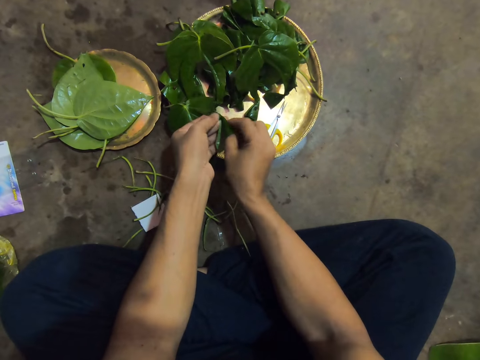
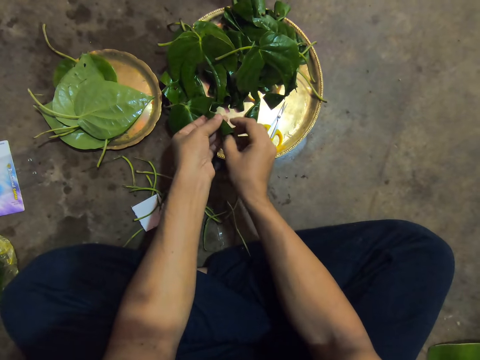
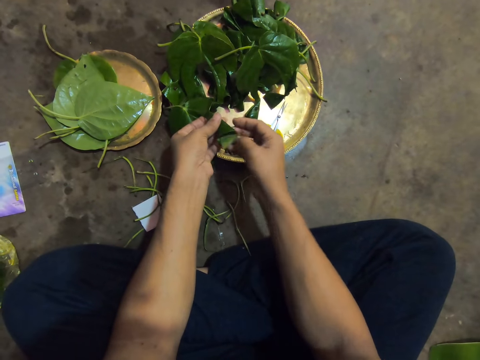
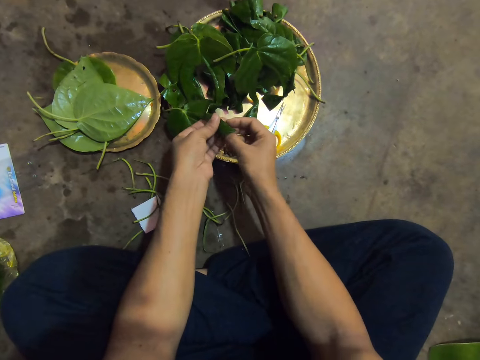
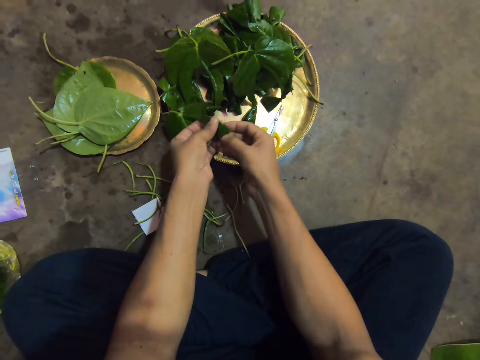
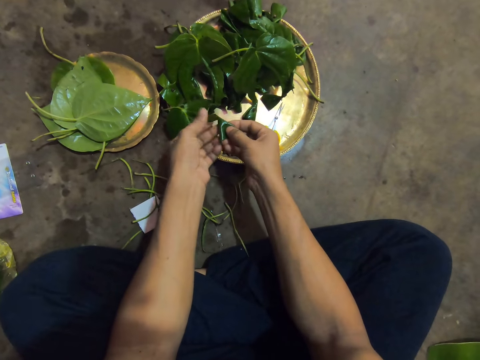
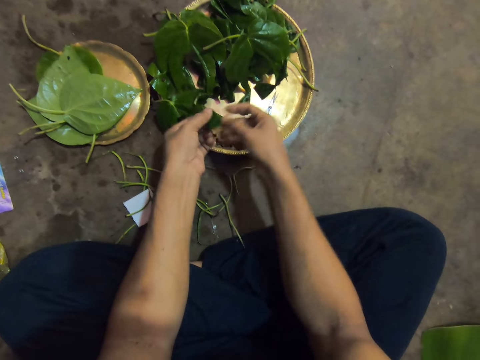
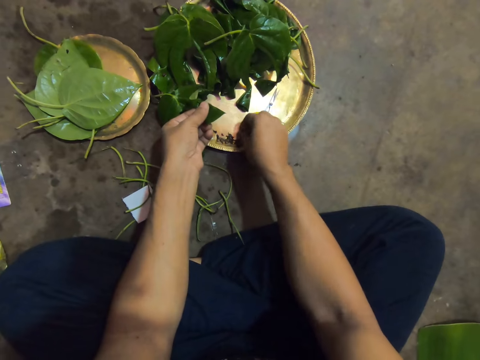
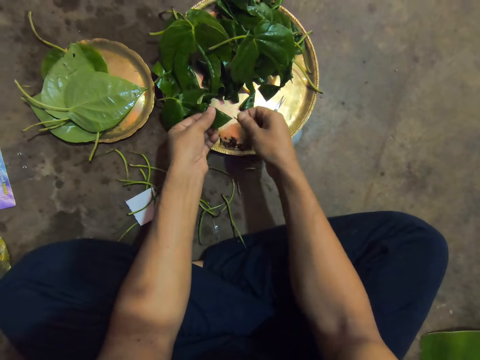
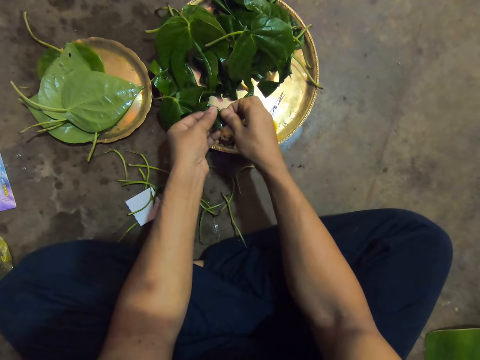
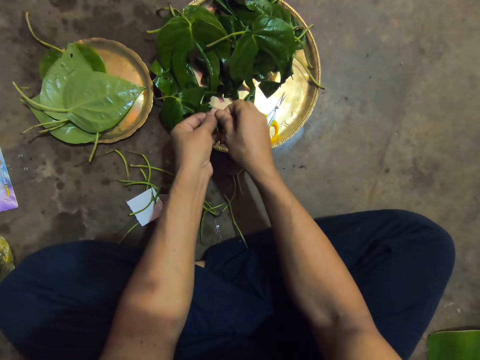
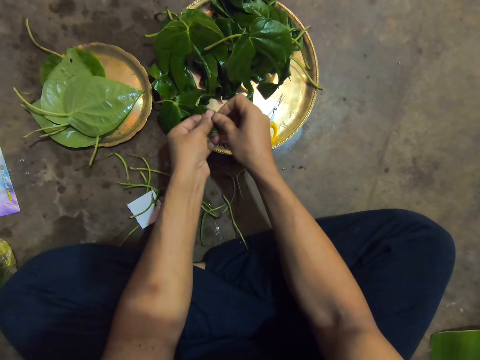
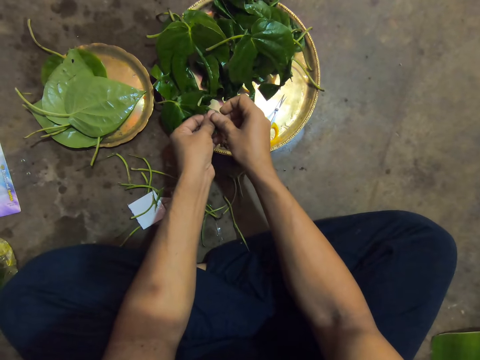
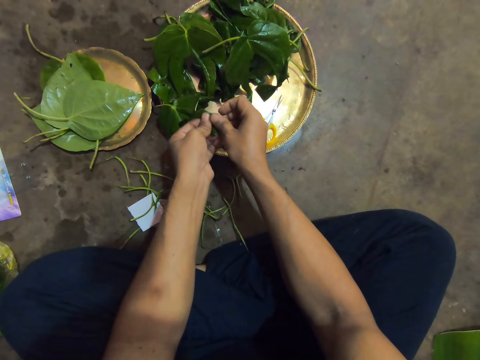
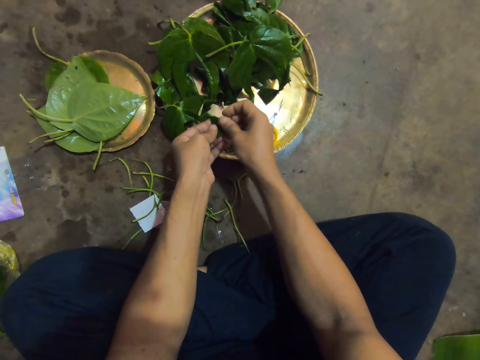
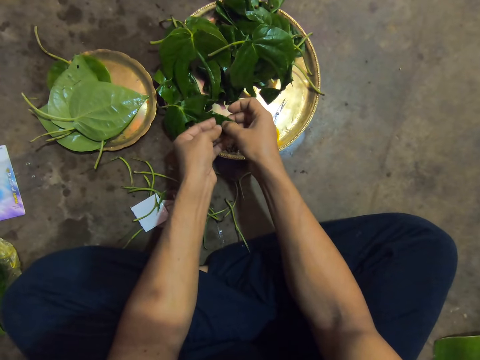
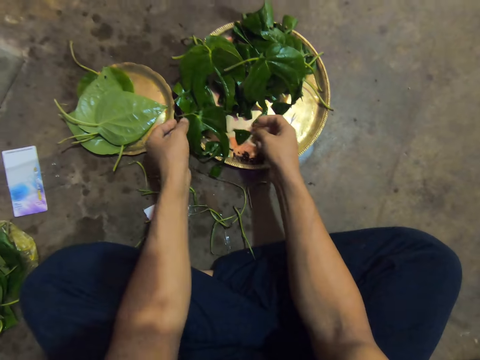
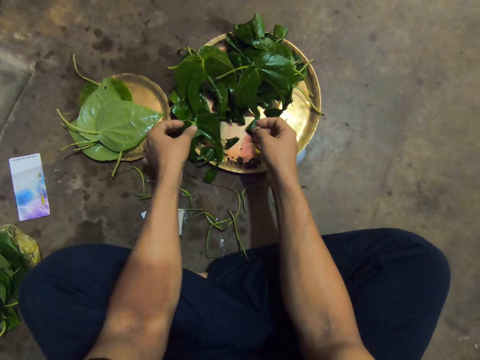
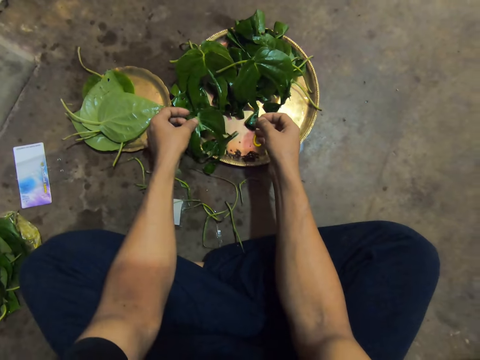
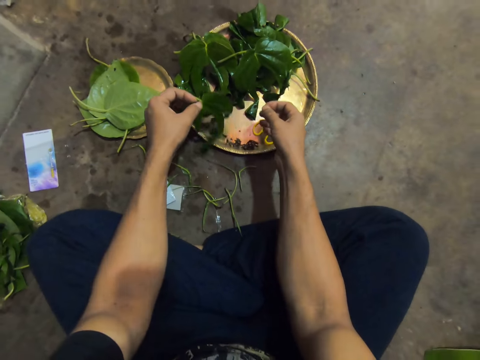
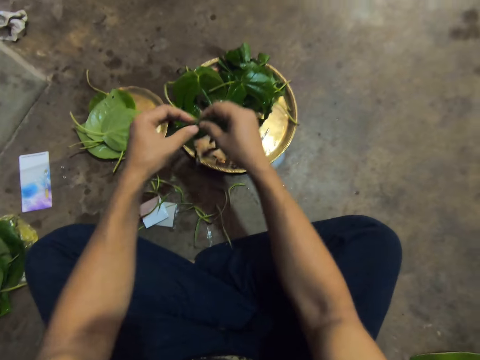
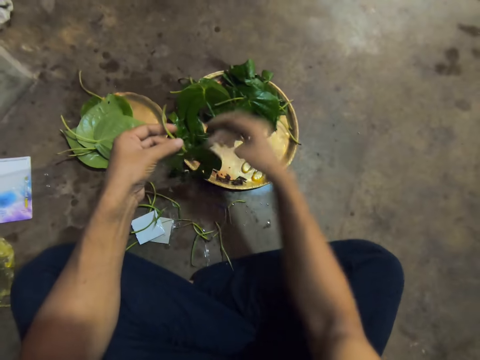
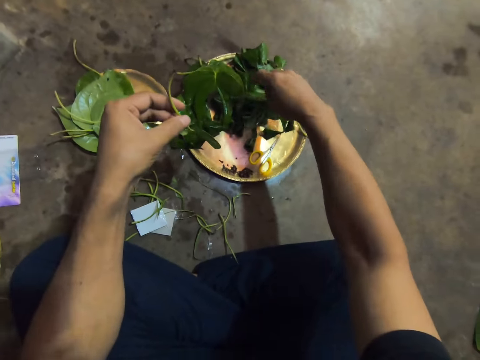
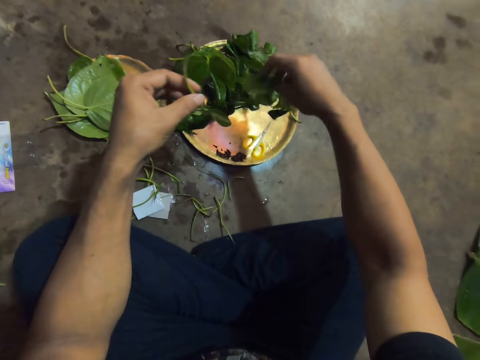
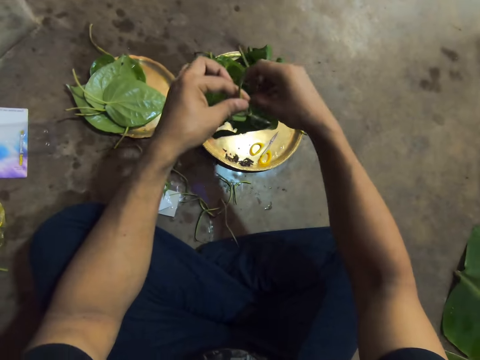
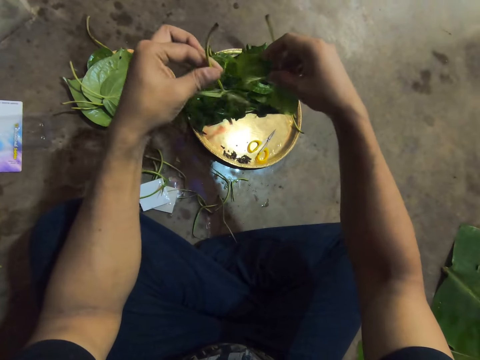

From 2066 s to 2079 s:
The camera wearer picks a pin or thorn from the tray on the floor with her right hand. She pins the leaves to each other with the pin in her right hand. She picks the leaf from the tray with her left hand. She holds the leaf with both hands. She picks the leaf on the tray on the floor with her right hand.

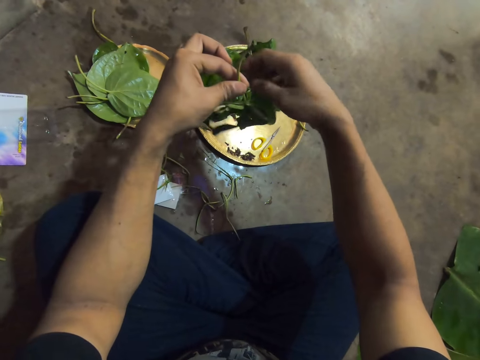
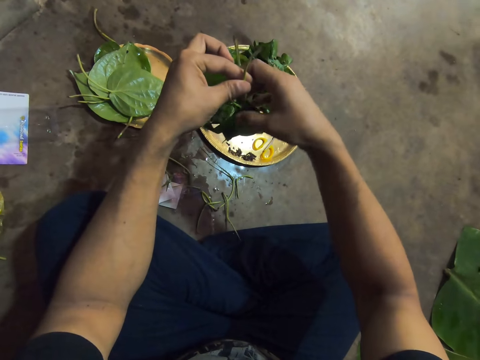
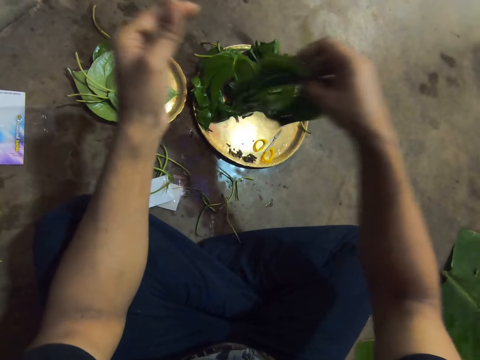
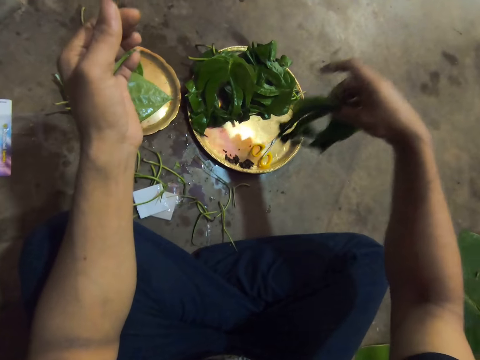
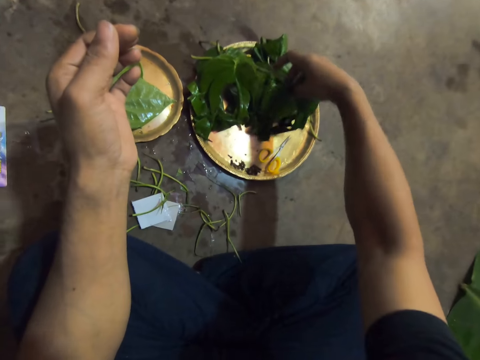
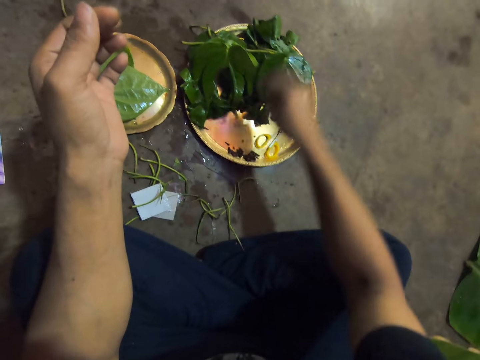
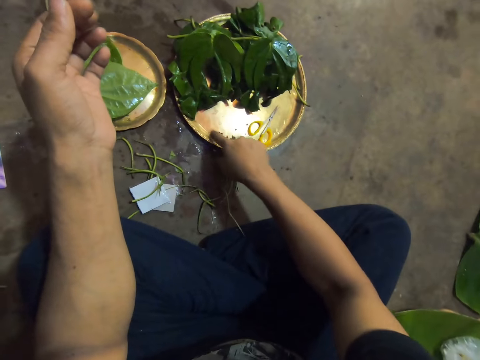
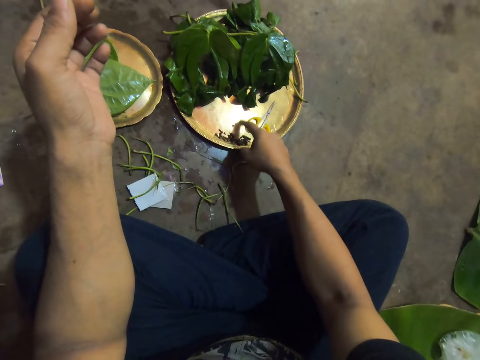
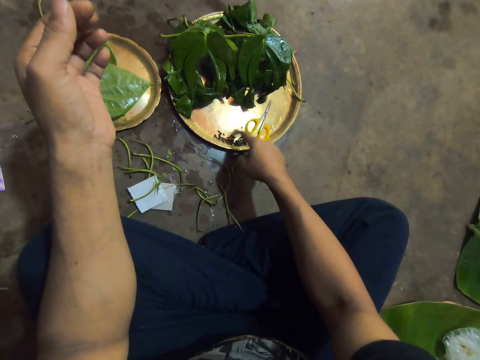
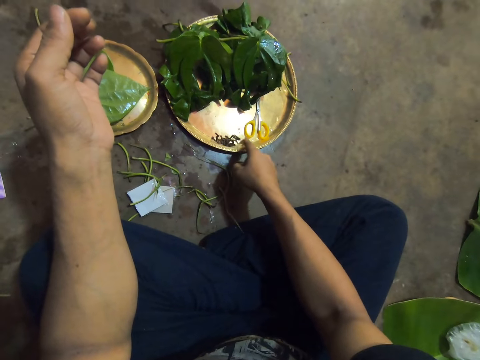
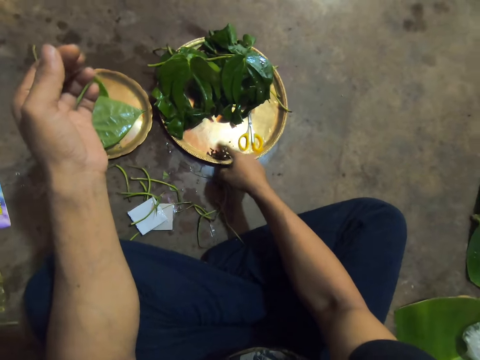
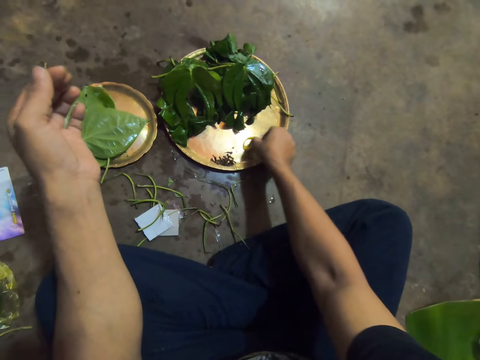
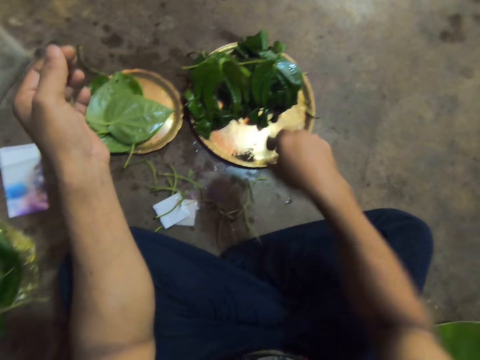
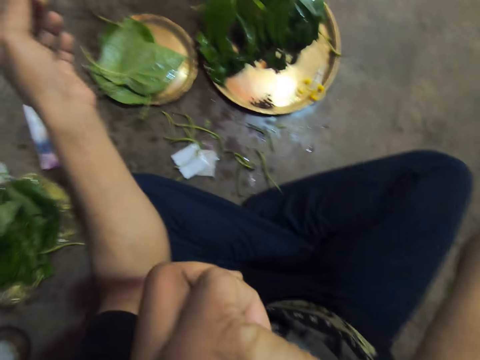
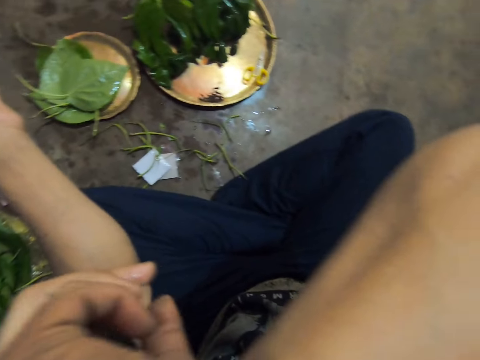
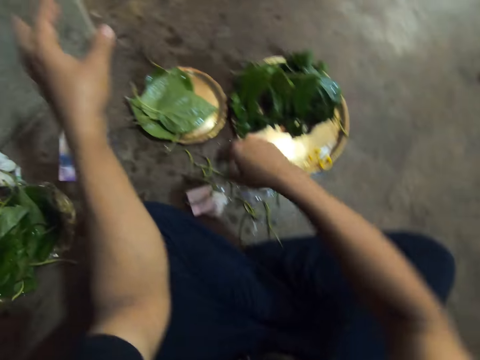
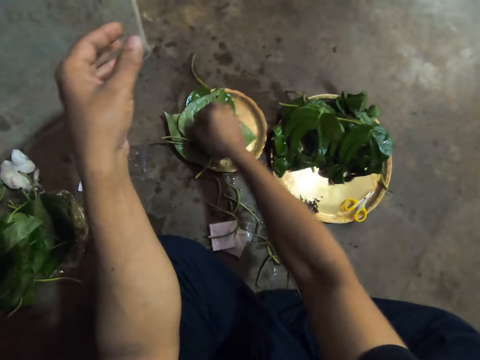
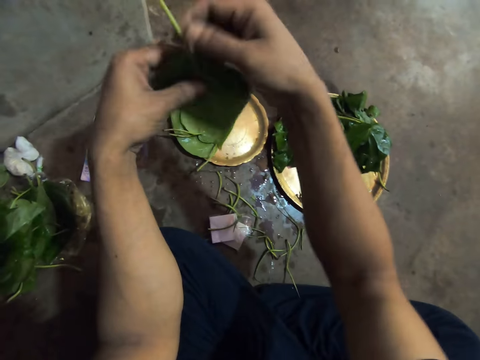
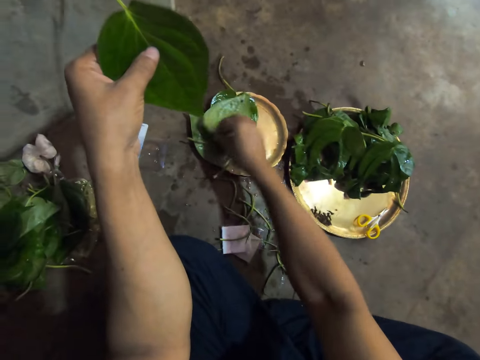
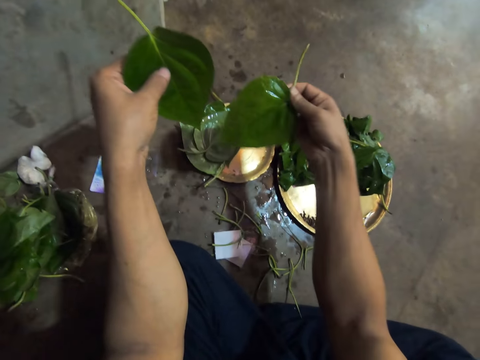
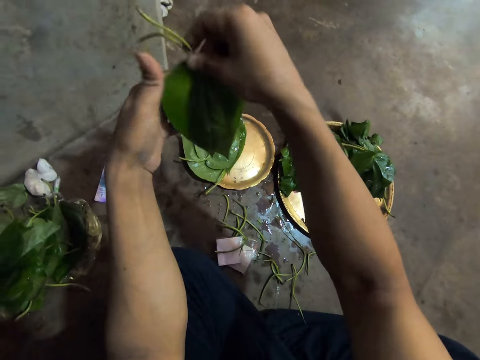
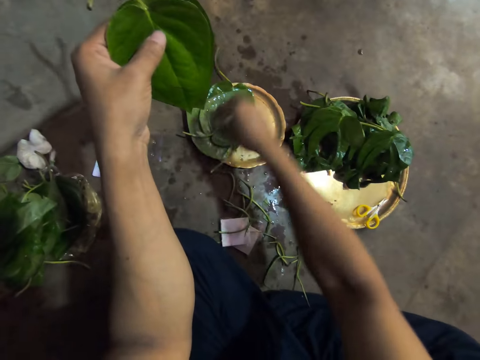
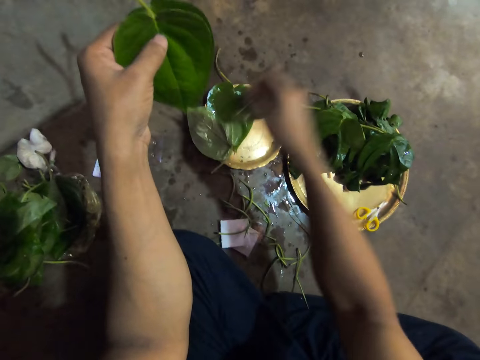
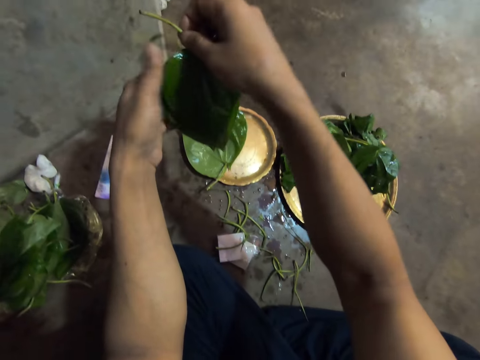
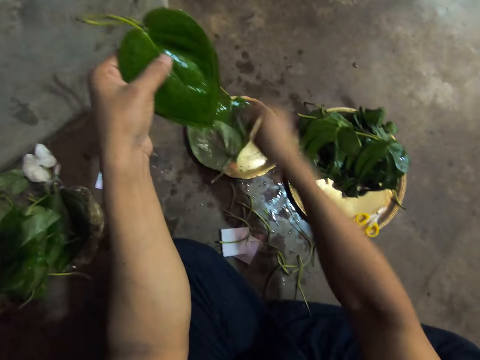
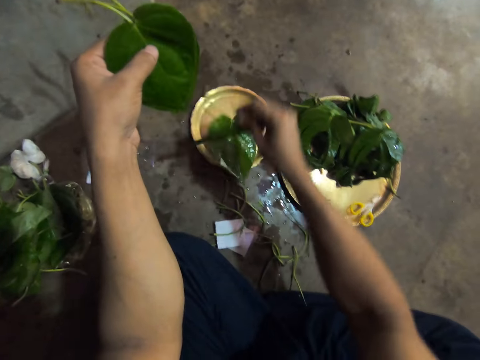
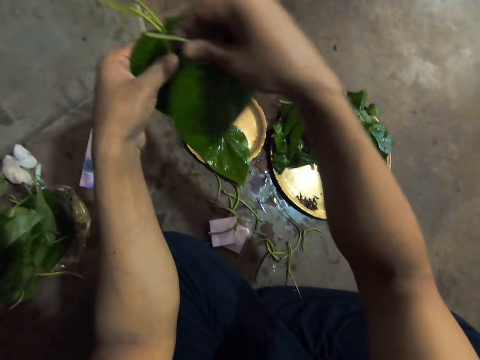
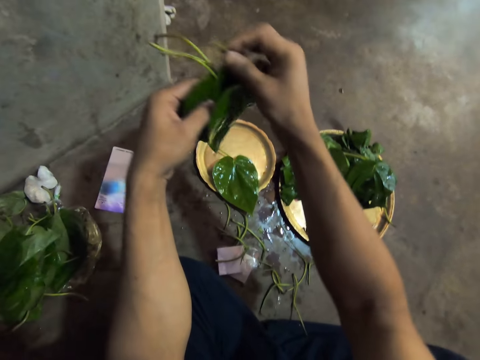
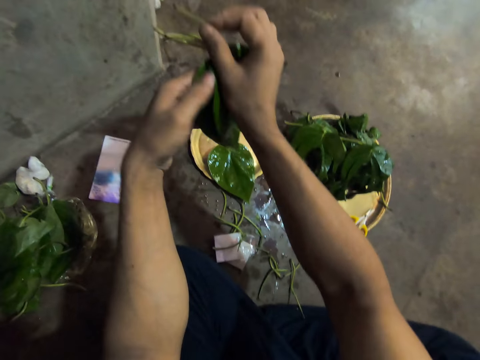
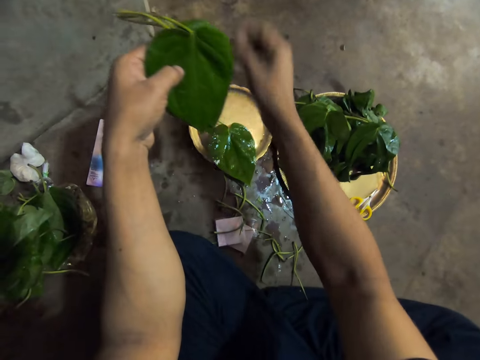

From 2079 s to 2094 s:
The camera wearer holds the leaves with both hands. She holds the leaves with her right hand. She looks at the leaves. She places the leaves on the leaves on the tray on the floor with her right hand. She gathers the pins on the tray on the floor with her right hand. She moves the thorns on the tray. She moves the pair of scissors on the tray on the floor with her right hand. She picks the scissors. She touches her face with her right hand. She picks the leaves on the tray on the floor with her right hand to her left hand. She picks the leaf. She joins the leaves. She picks the leaf. She joins the leaves. She picks the leaf. She joins the leaves.
